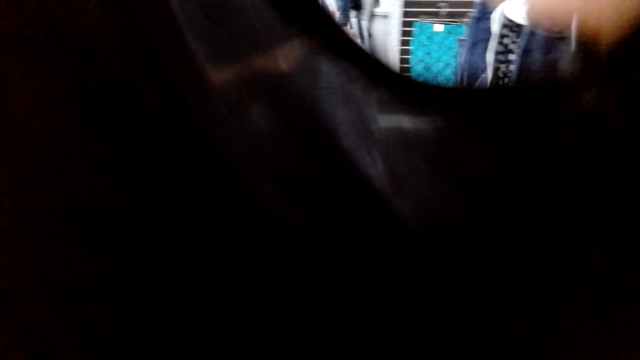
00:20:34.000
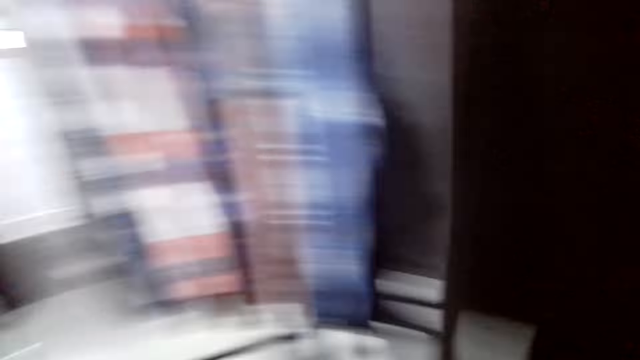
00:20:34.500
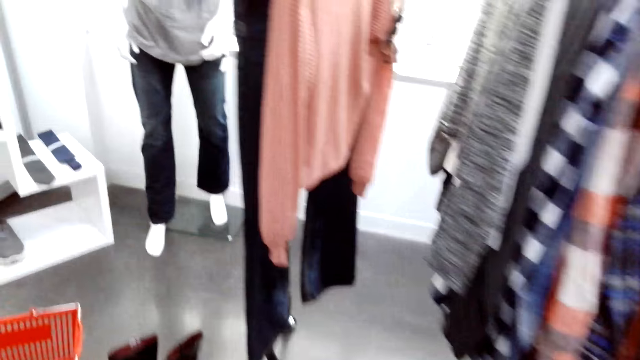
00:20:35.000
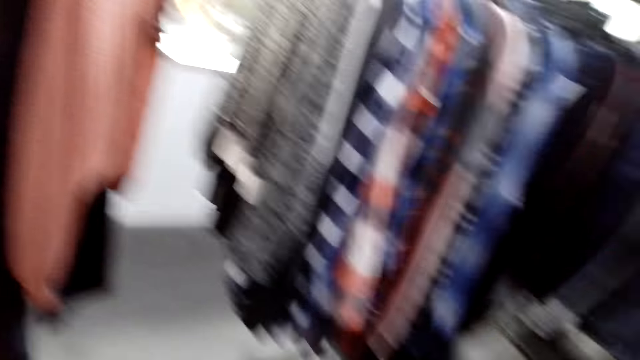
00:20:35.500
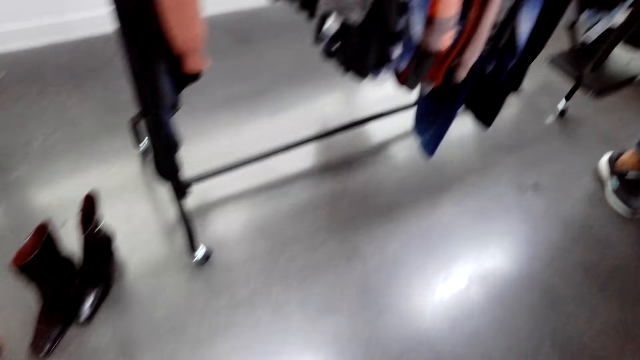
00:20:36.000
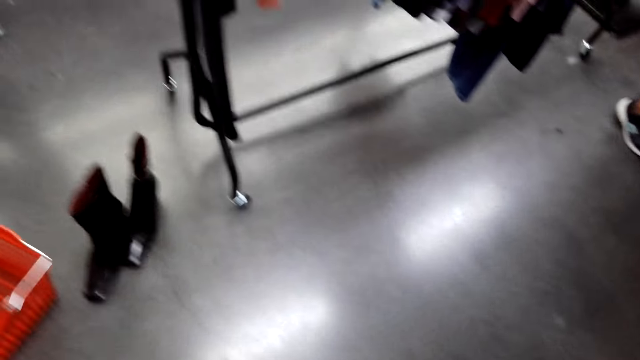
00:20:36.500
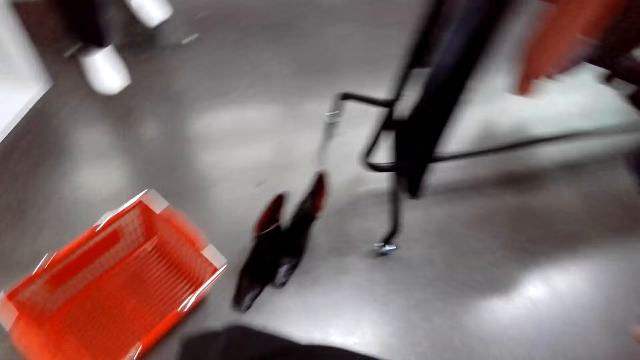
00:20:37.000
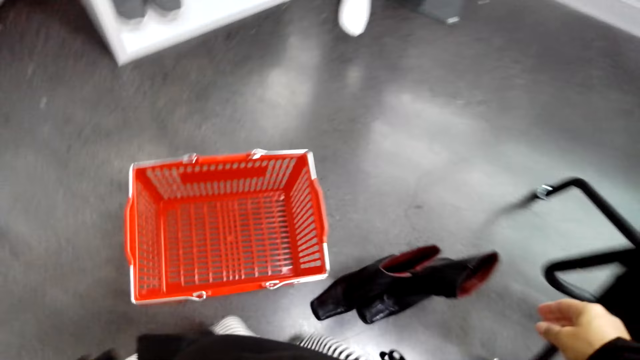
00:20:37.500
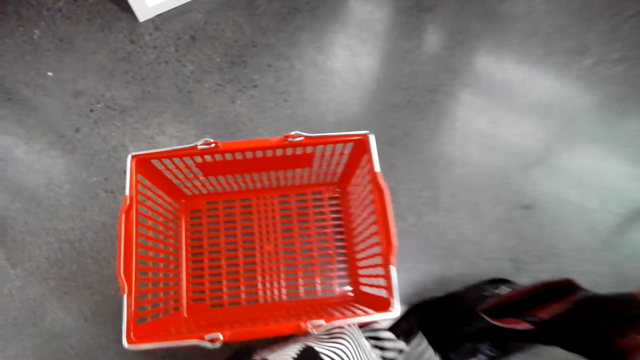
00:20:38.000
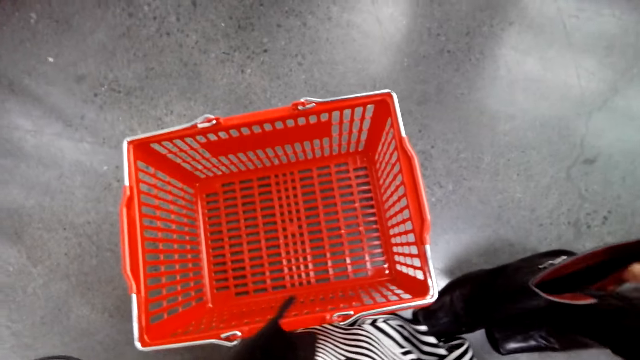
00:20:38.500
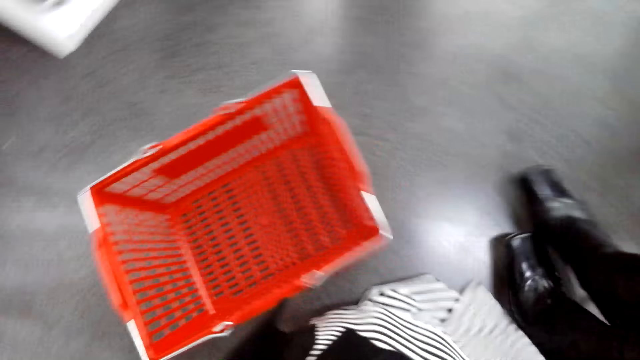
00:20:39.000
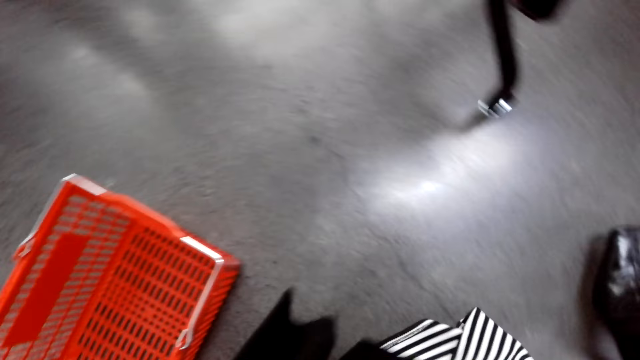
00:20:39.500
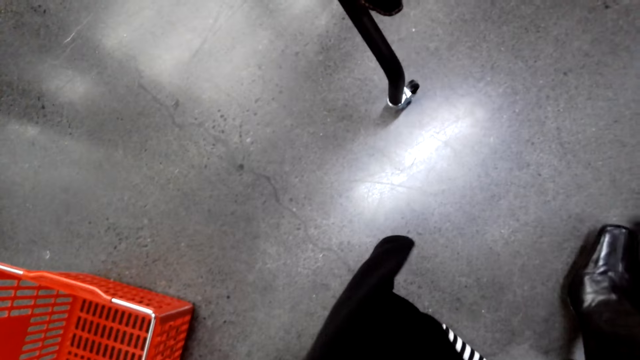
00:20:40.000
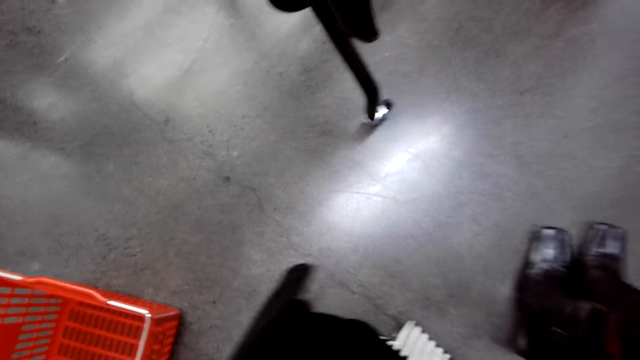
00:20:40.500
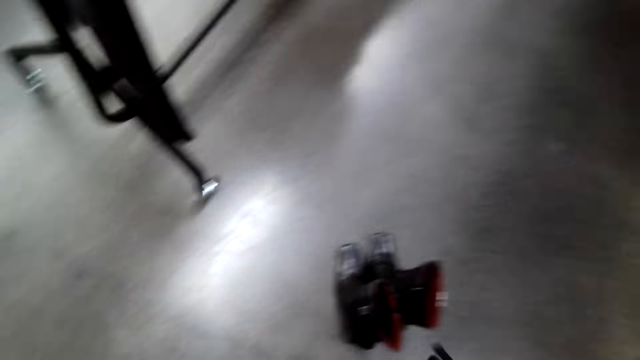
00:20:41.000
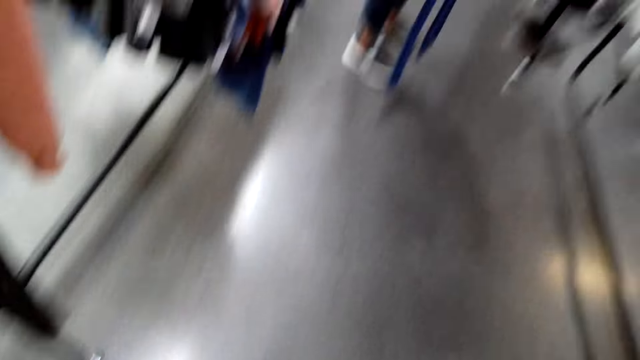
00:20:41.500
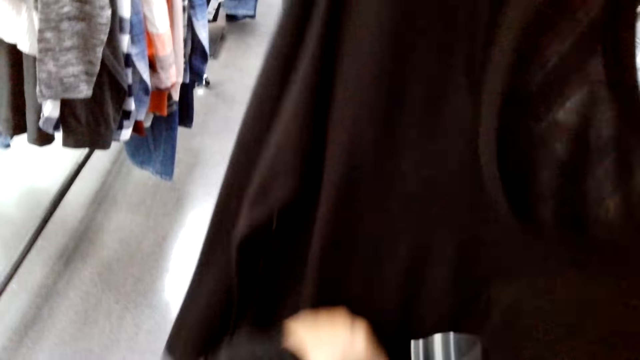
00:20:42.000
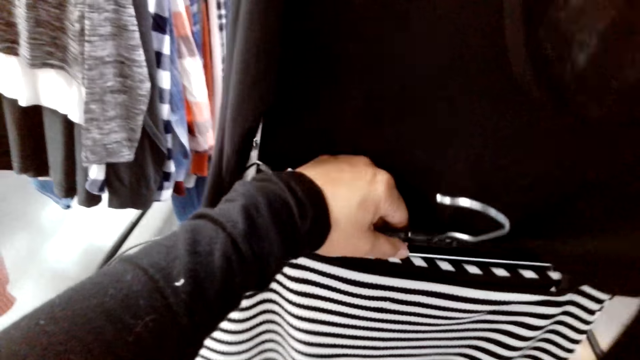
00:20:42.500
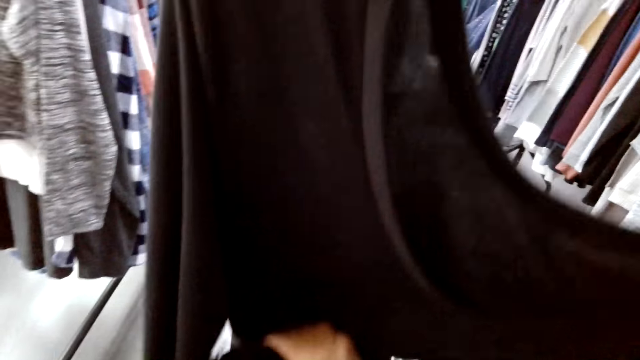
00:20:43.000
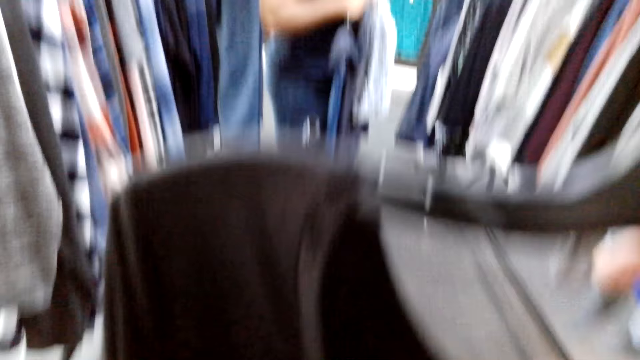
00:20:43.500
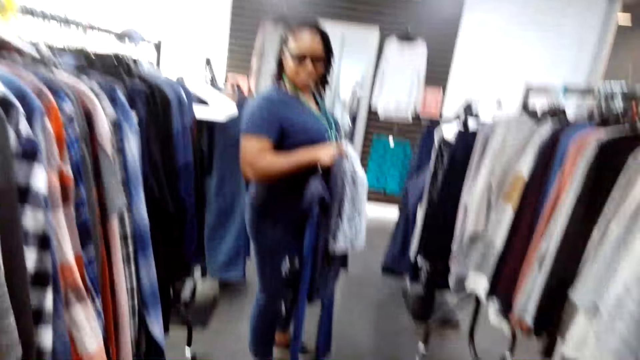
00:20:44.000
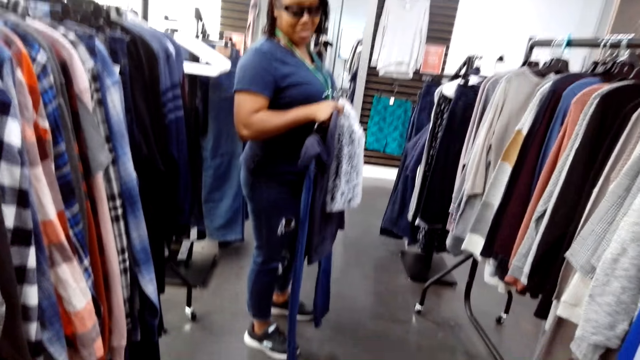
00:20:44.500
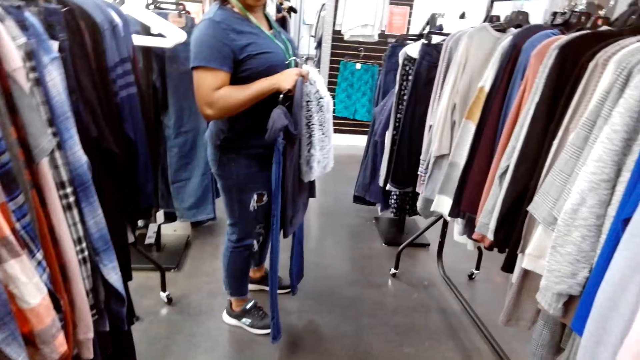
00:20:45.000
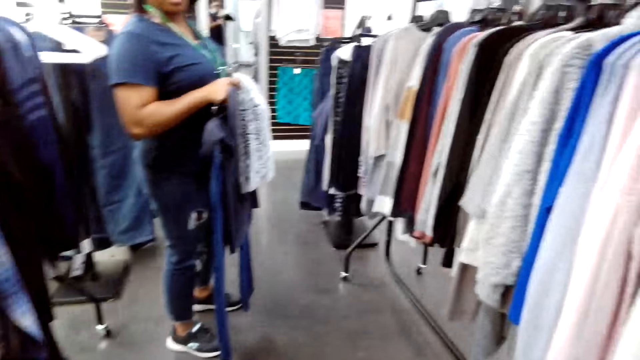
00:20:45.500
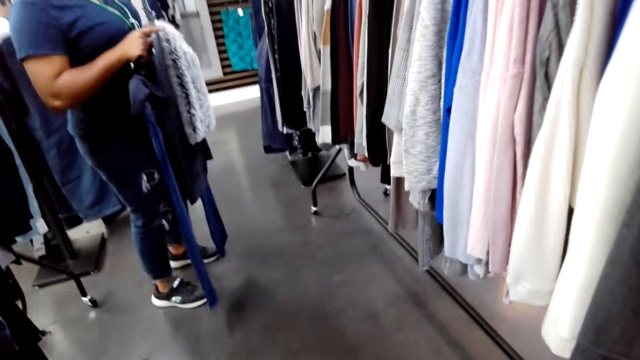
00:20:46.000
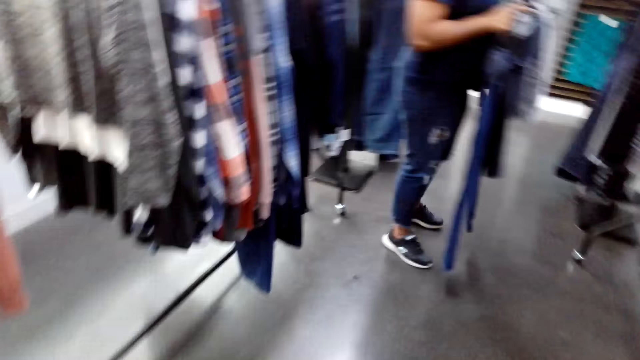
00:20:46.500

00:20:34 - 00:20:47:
The camera wearer holds the clothes with a hand. They move boots on the floor. They pick up a pair of boots. They hold clothes with hands. They look at the clothes.

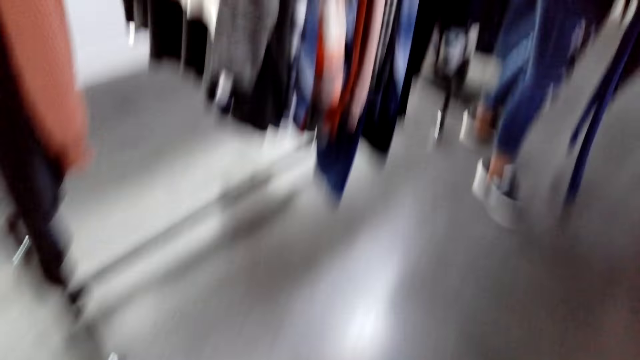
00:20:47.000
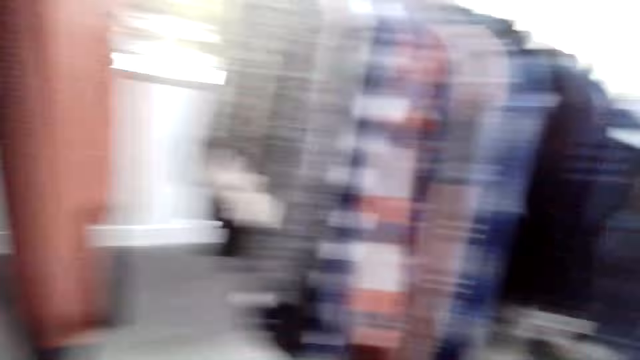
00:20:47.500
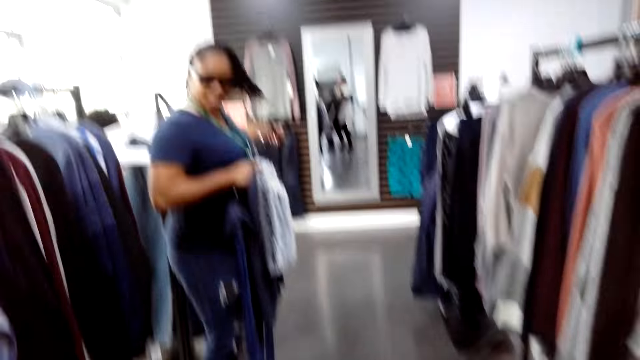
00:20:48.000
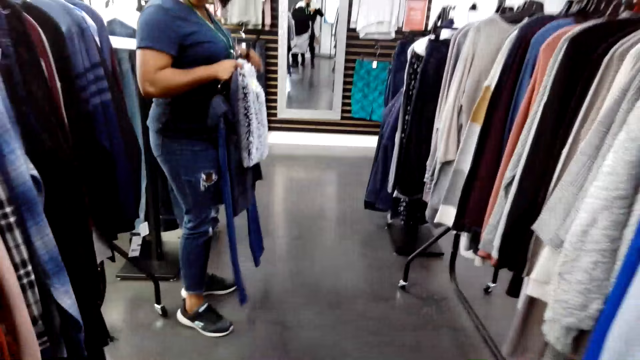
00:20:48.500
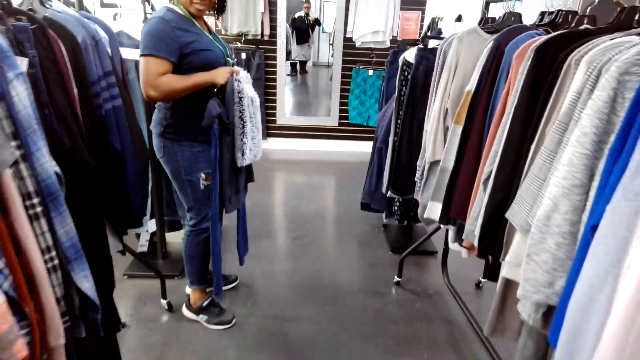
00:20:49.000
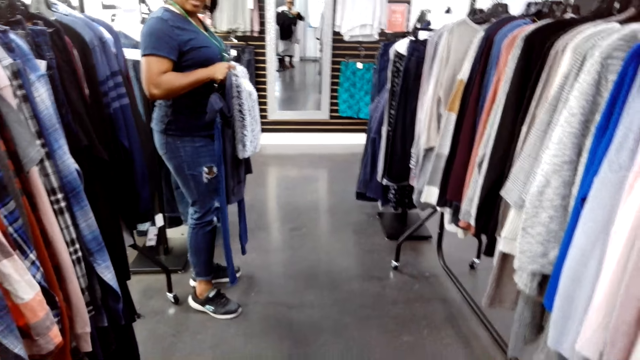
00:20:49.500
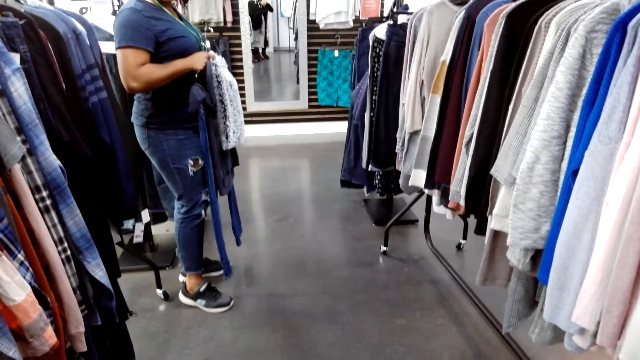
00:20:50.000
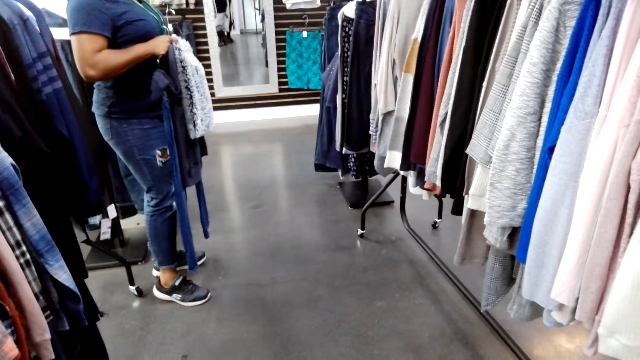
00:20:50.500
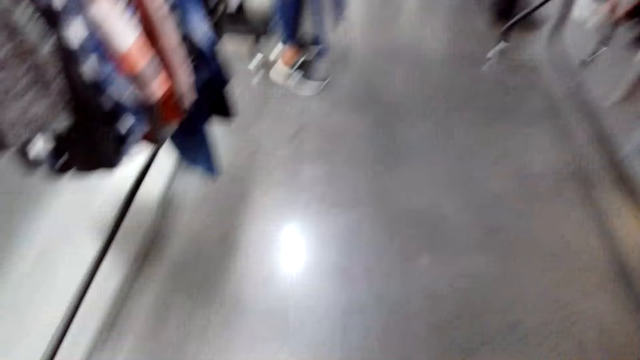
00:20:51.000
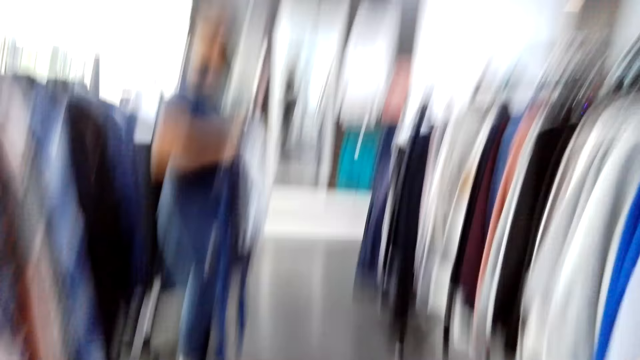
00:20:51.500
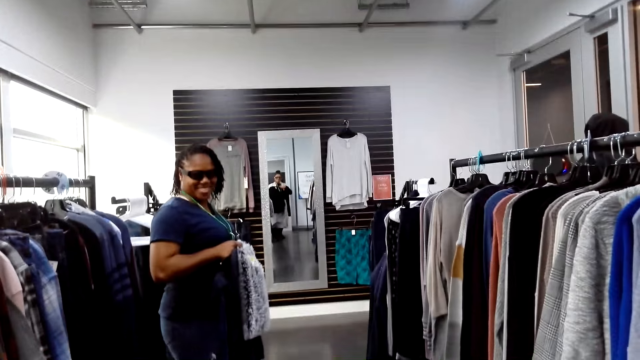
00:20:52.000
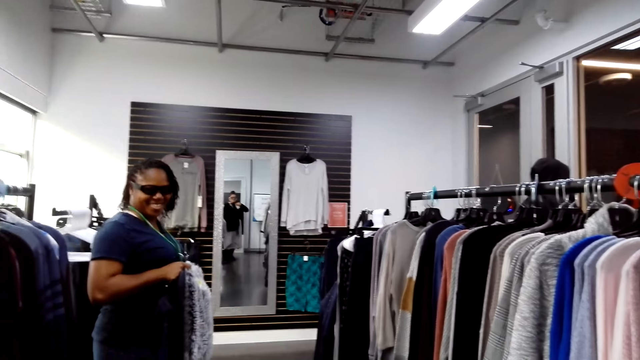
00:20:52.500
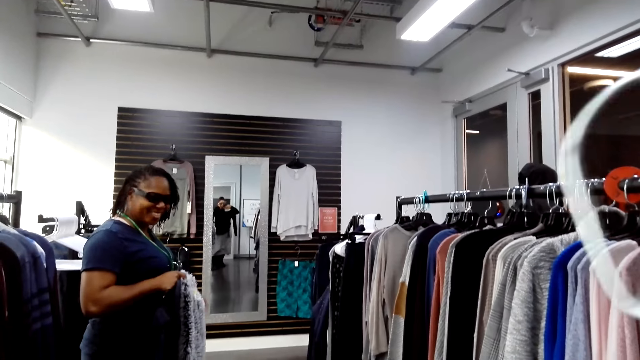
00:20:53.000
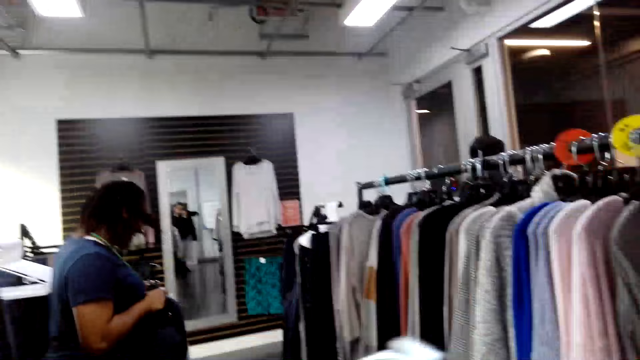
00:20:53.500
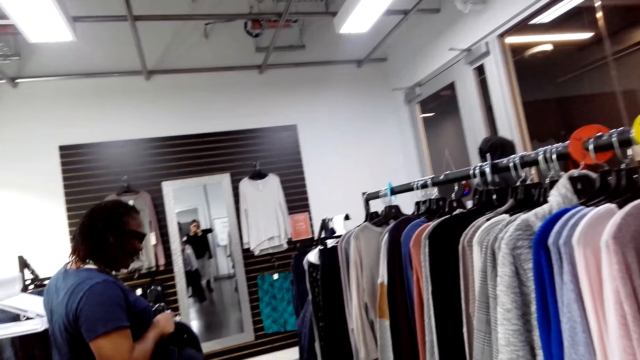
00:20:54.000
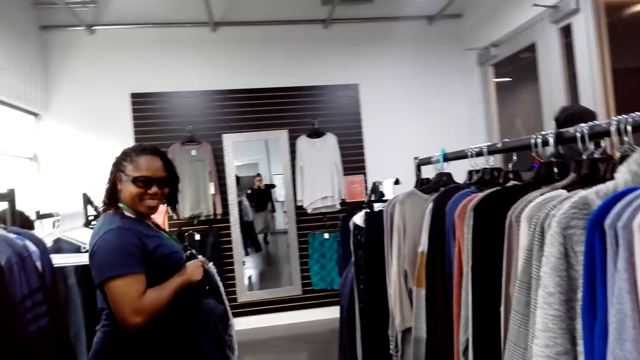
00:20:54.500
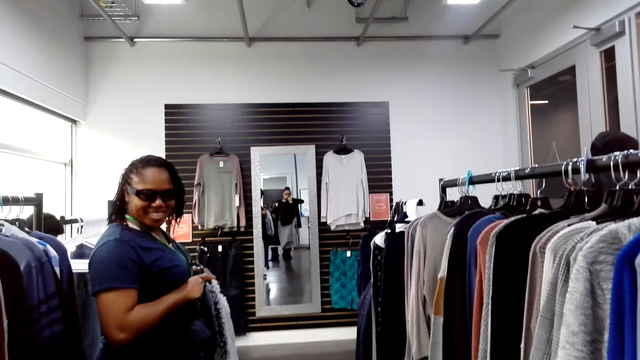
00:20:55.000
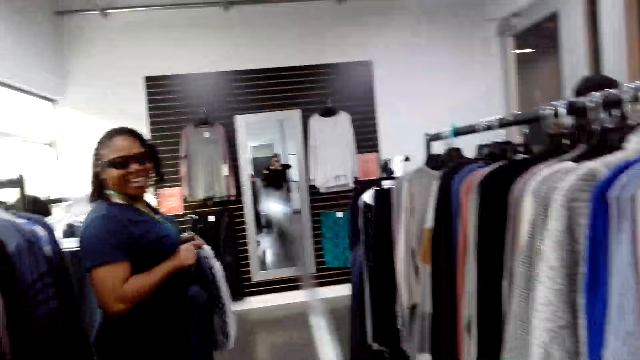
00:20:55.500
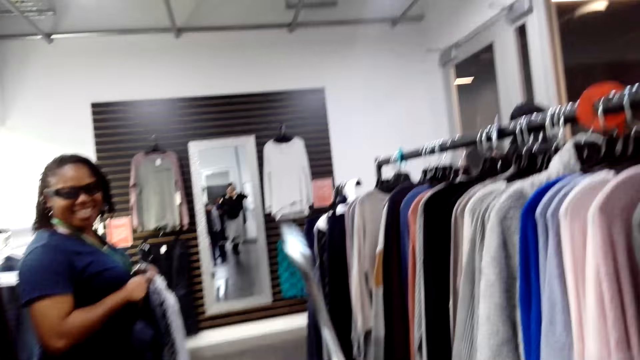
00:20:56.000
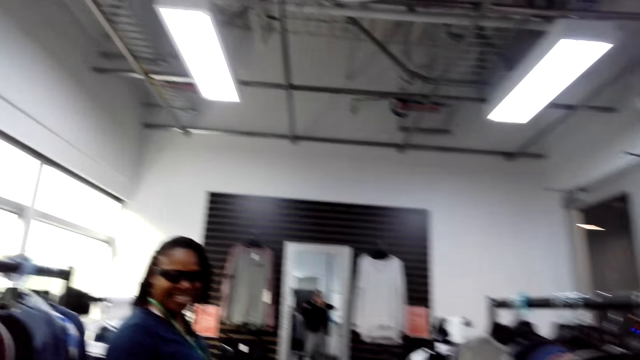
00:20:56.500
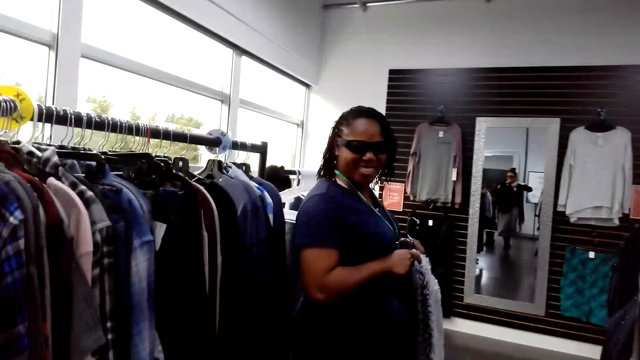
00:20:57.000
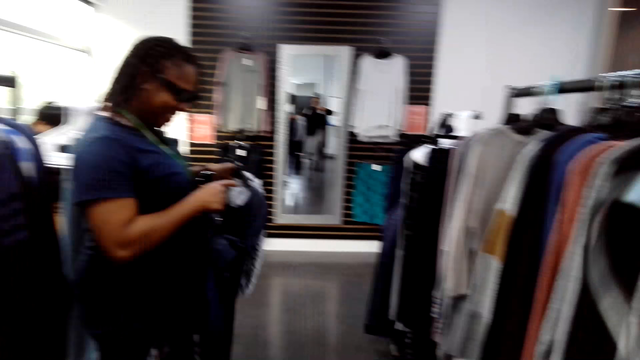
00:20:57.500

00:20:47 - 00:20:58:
The camera wearer stares on the floor. They hold clothes with hands.
